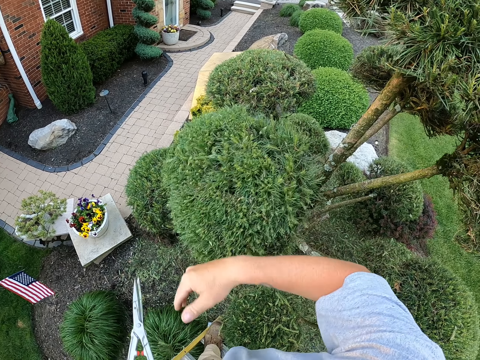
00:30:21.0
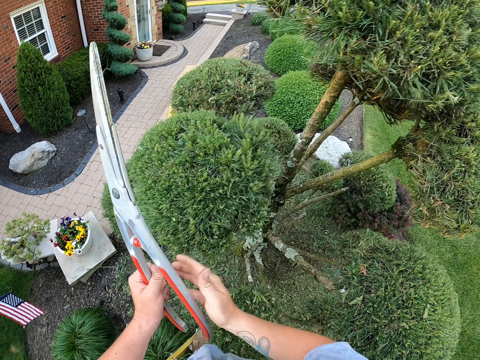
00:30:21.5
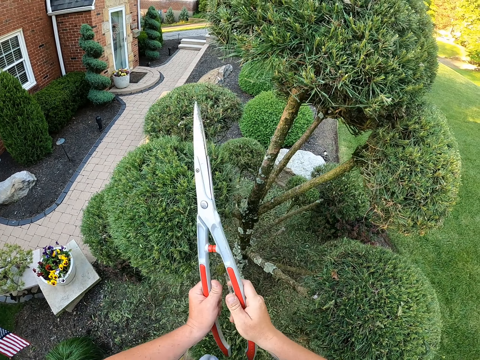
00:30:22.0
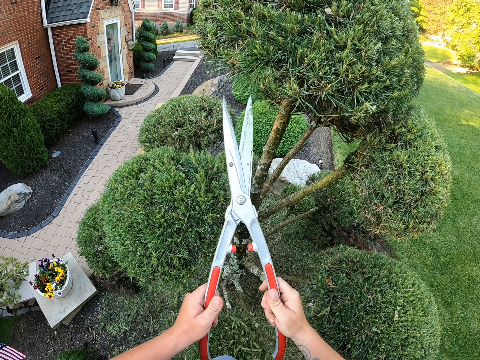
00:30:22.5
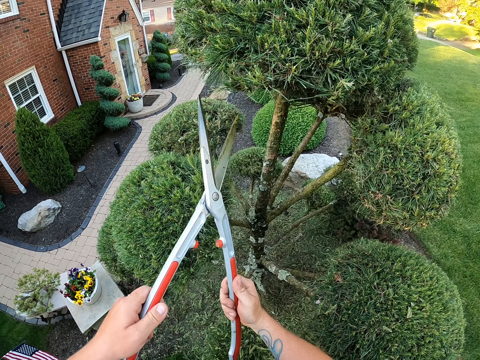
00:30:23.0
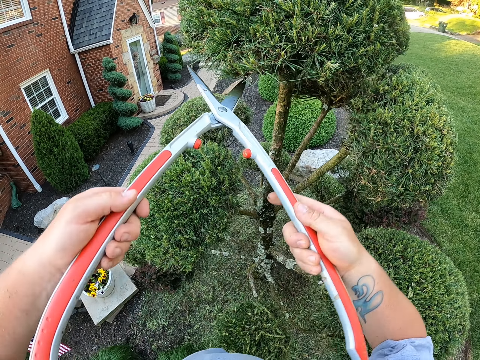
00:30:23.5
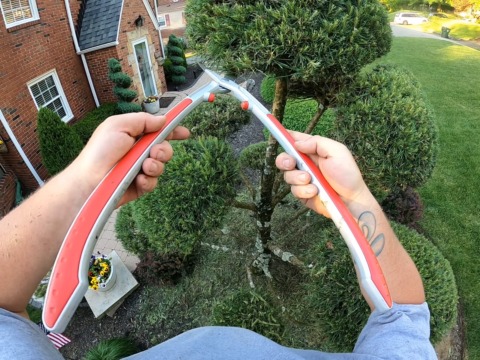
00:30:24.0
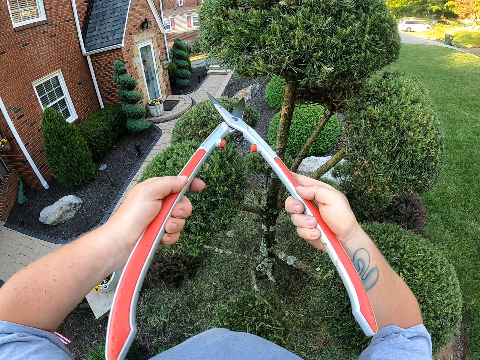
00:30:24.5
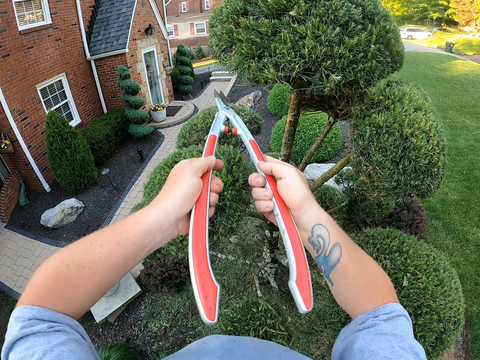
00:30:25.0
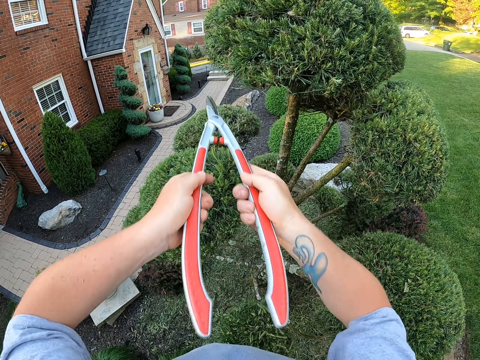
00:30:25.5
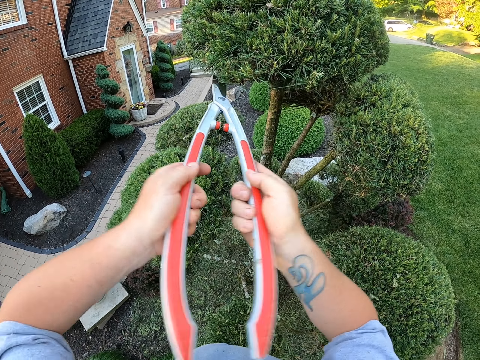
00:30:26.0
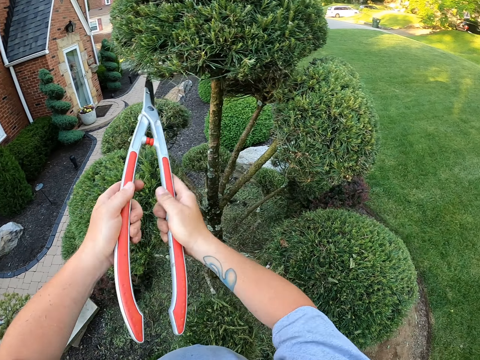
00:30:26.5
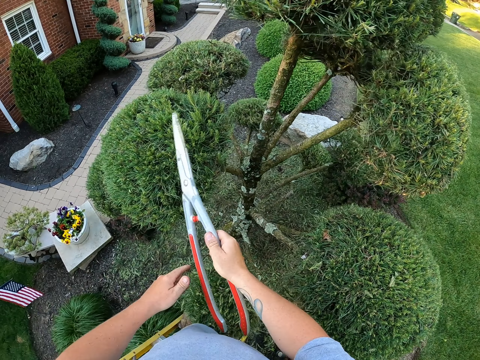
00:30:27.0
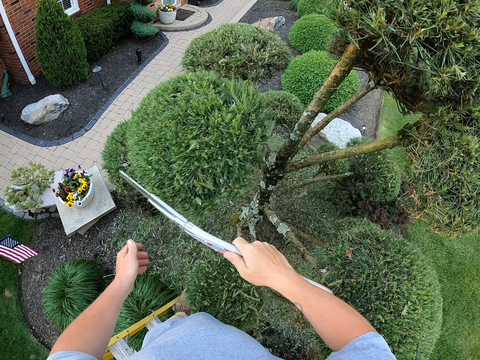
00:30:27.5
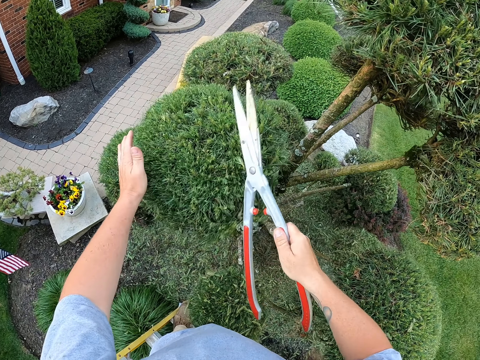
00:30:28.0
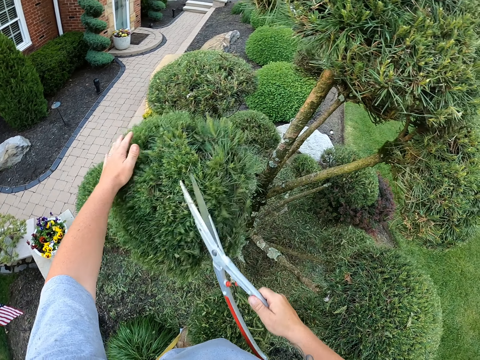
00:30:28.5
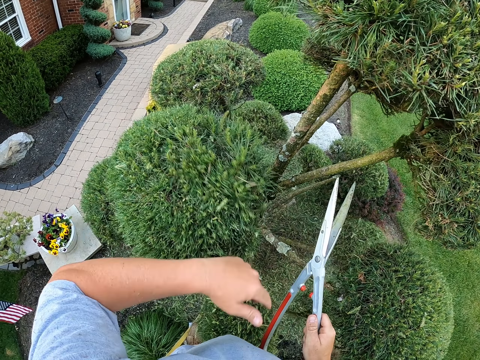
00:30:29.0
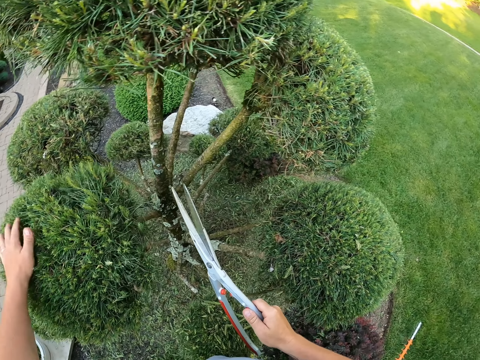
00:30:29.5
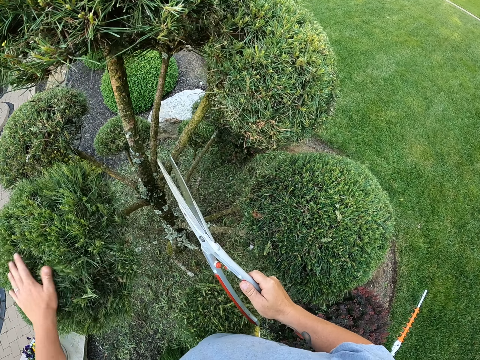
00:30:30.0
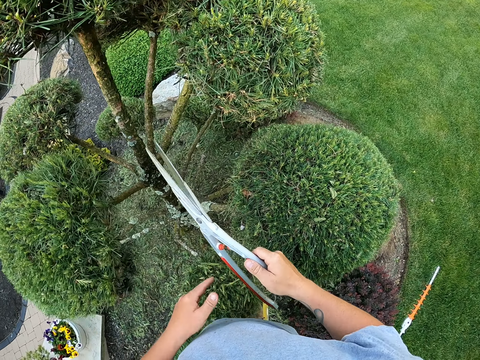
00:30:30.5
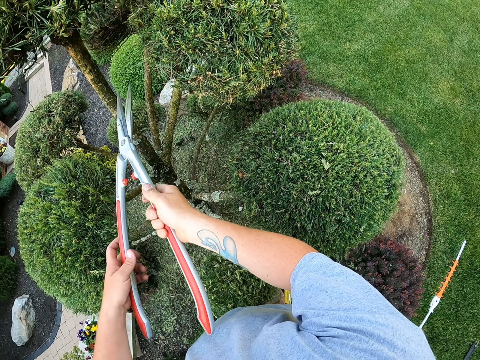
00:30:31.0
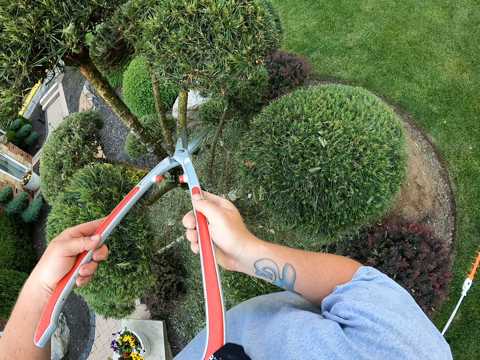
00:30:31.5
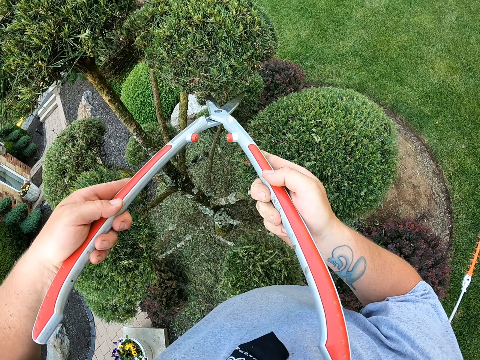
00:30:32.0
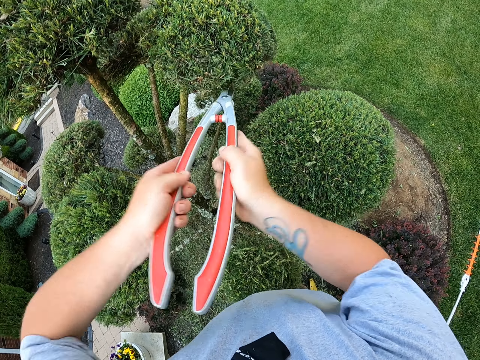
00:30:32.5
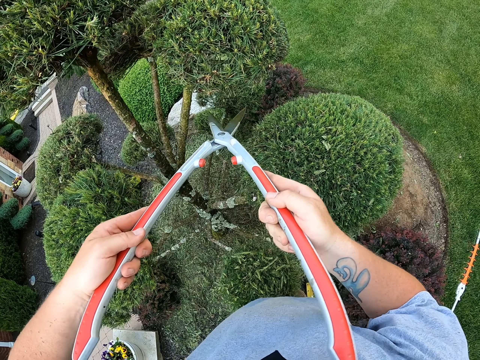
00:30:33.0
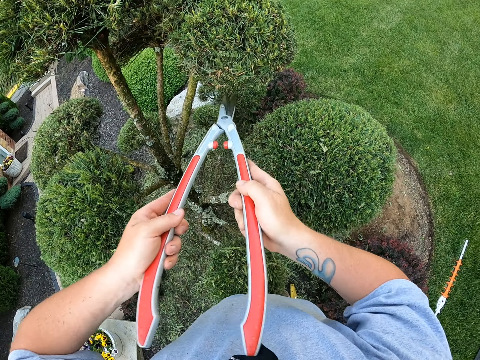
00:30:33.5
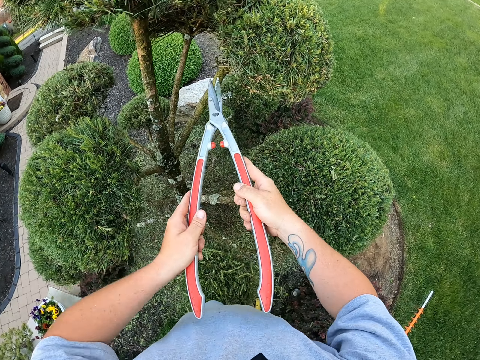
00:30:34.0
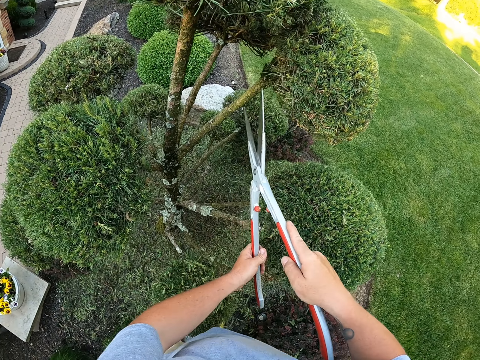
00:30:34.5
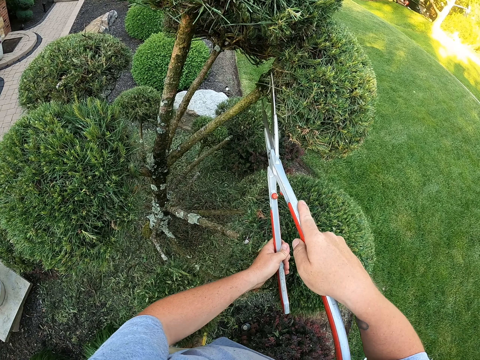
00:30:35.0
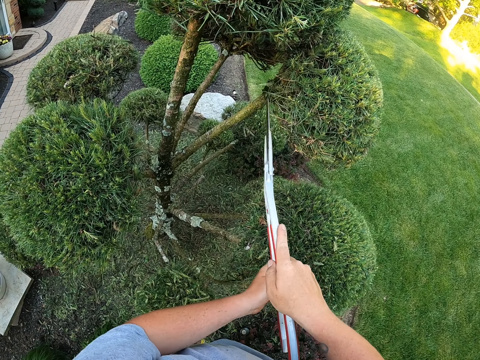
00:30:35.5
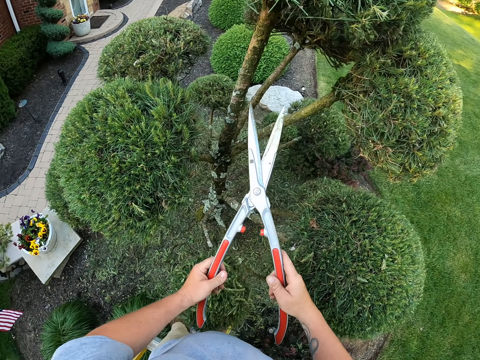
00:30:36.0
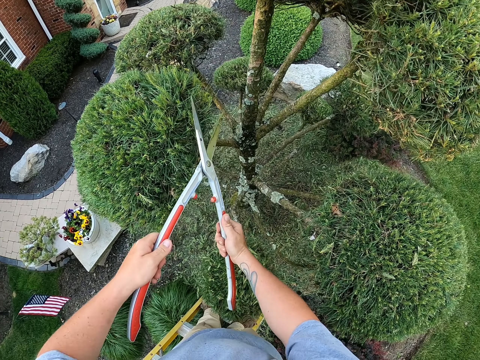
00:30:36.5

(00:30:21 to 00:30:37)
The camera wearer holds the garden shears with both hands. They trim the tree with the garden shears. They shape the leaves with a cutting hedge. They remove cut leaves from the tree with the garden shears and the left hand. They hold the garden shears with both hands and trim the tree with the garden shears.

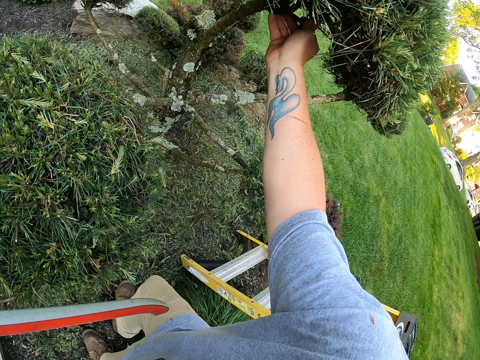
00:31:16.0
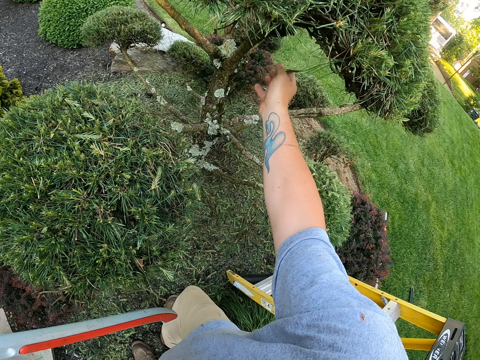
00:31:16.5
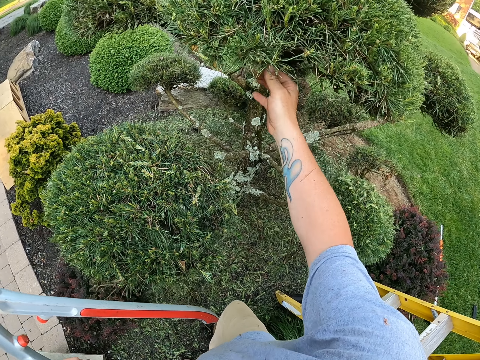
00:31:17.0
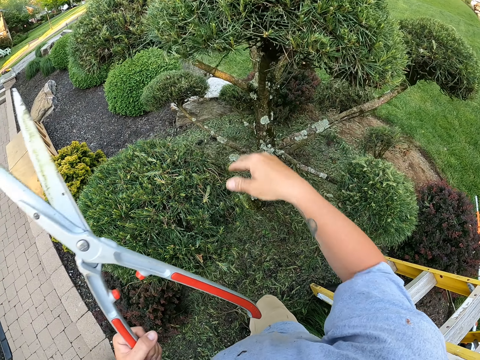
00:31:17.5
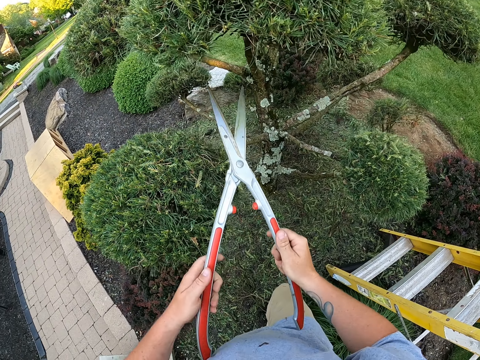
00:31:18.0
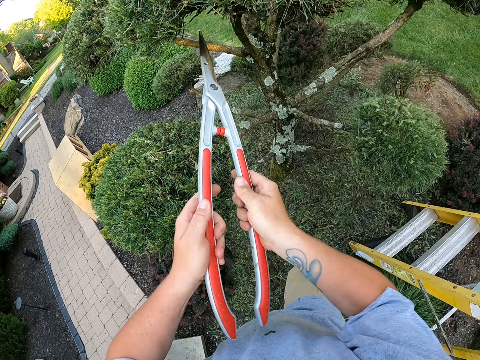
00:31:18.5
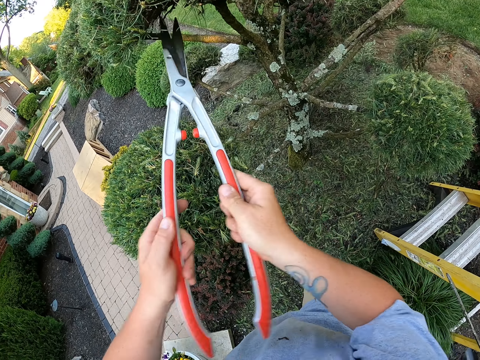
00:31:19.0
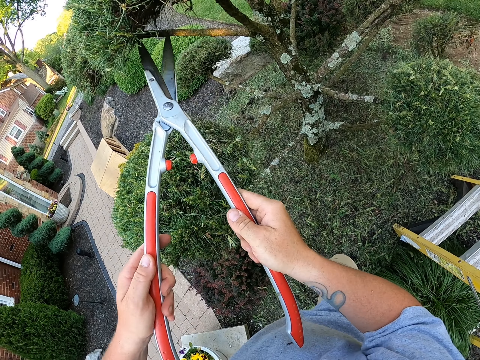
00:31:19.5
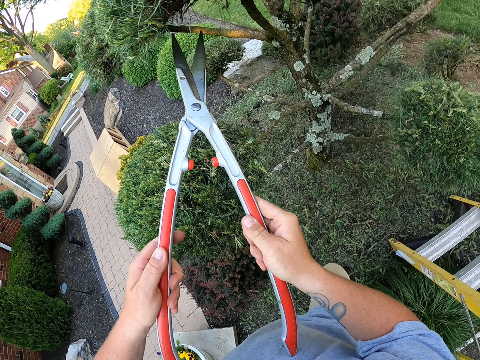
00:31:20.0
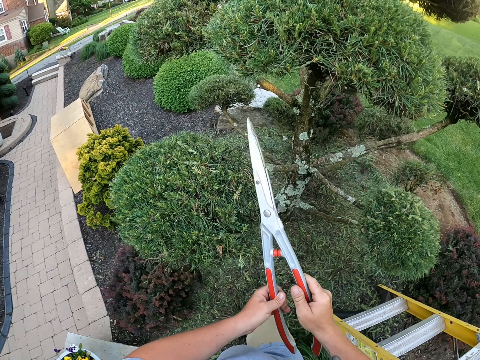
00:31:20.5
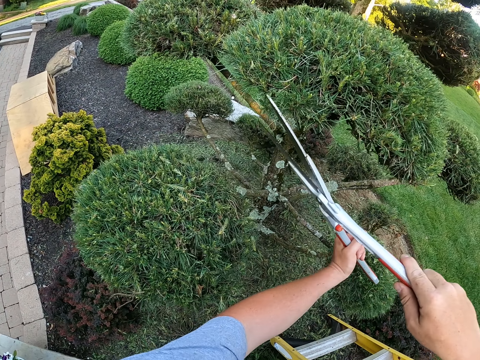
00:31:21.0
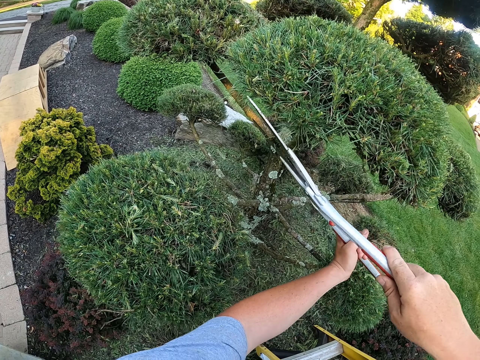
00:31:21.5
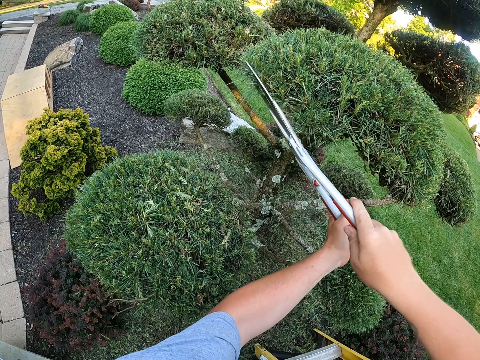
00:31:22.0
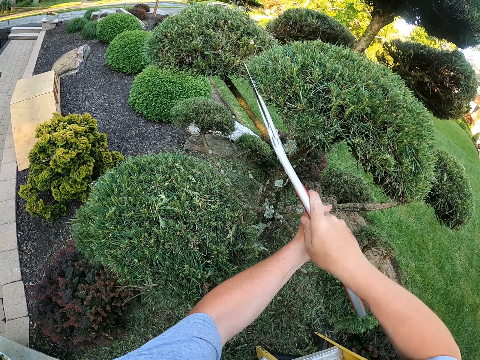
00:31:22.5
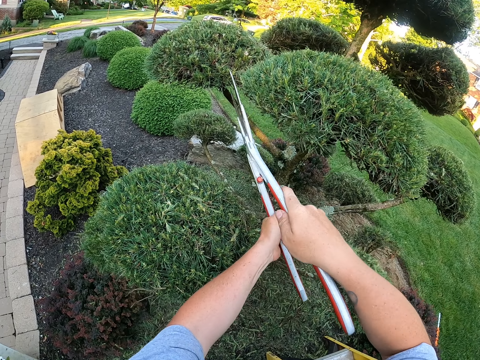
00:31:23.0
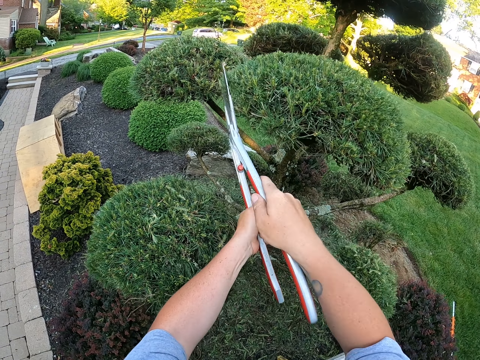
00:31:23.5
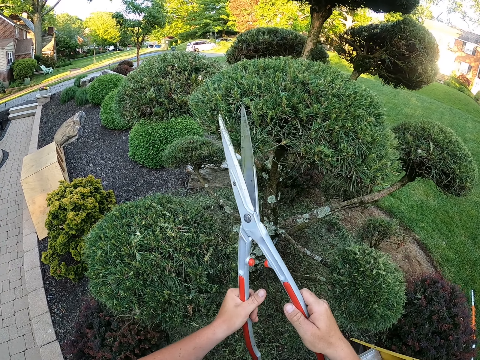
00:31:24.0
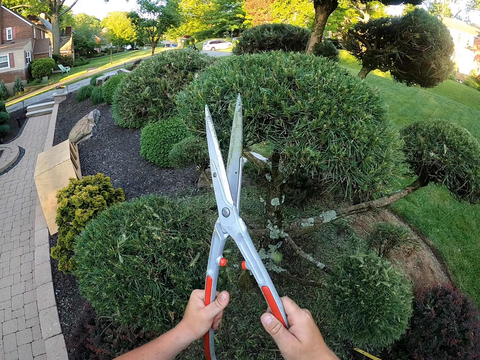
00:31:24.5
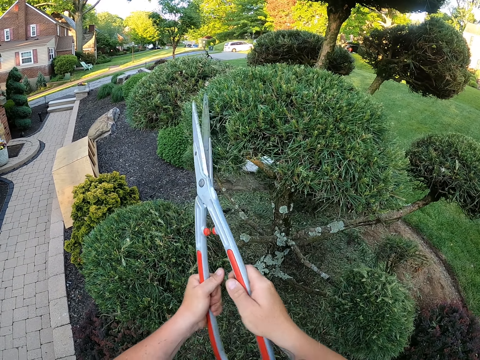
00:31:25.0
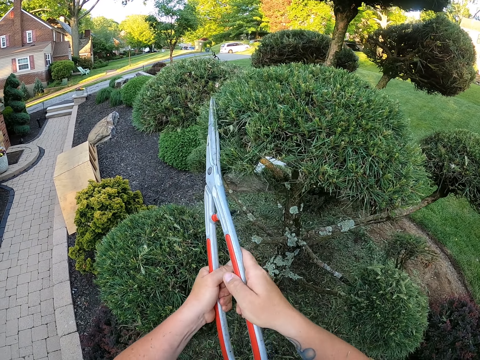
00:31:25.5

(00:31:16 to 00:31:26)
The camera wearer holds the garden shears with both hands. They trim the tree with the garden shears. They shape the leaves with a cutting hedge.
